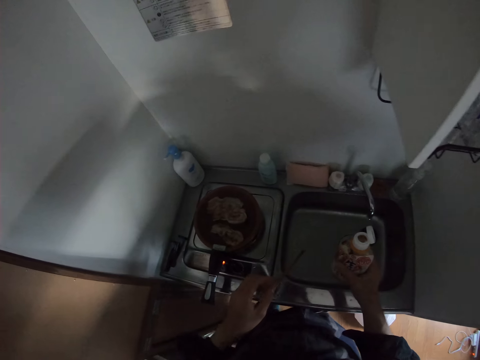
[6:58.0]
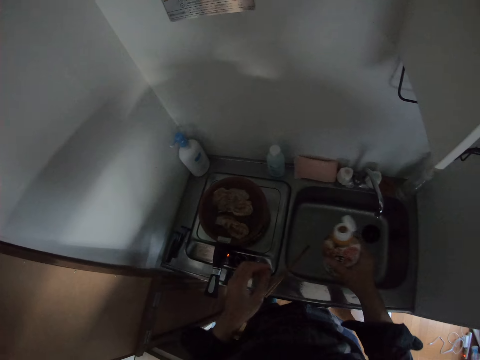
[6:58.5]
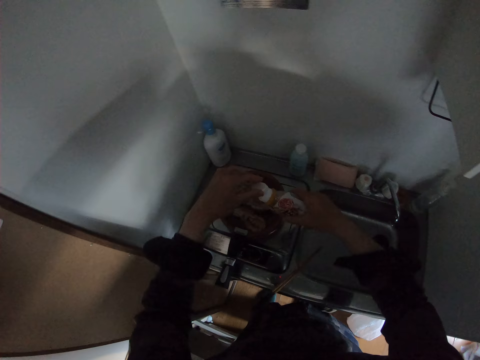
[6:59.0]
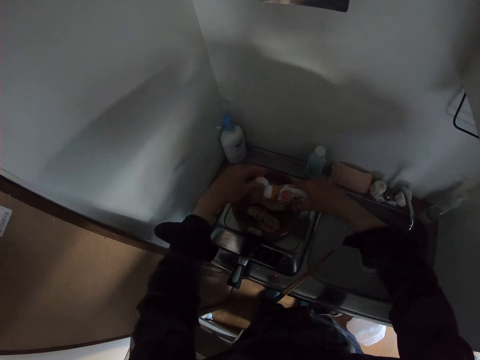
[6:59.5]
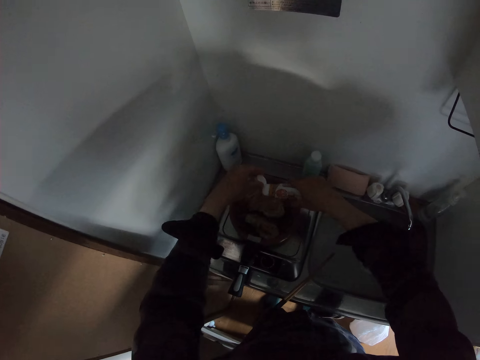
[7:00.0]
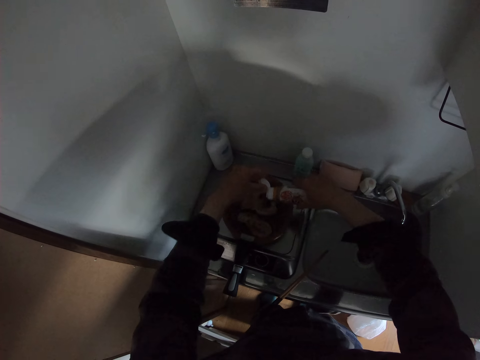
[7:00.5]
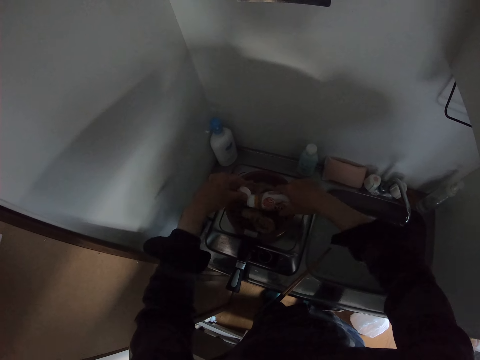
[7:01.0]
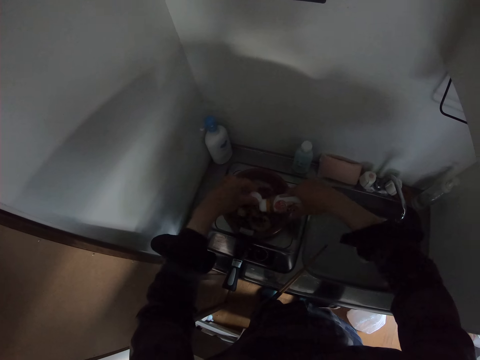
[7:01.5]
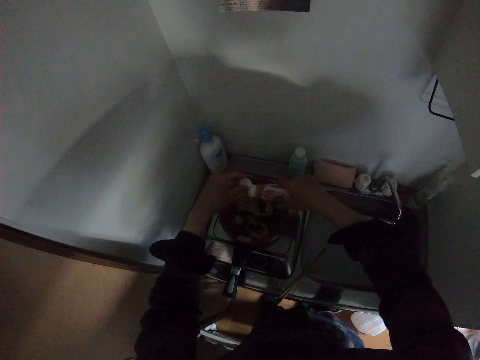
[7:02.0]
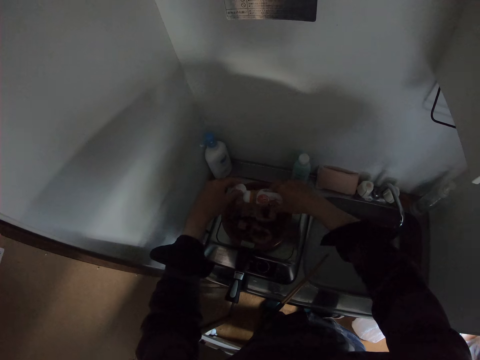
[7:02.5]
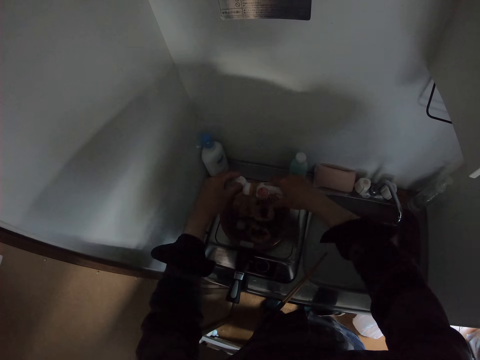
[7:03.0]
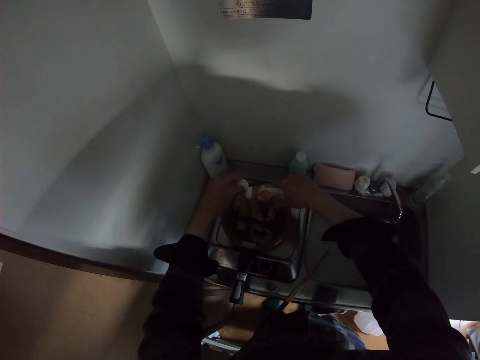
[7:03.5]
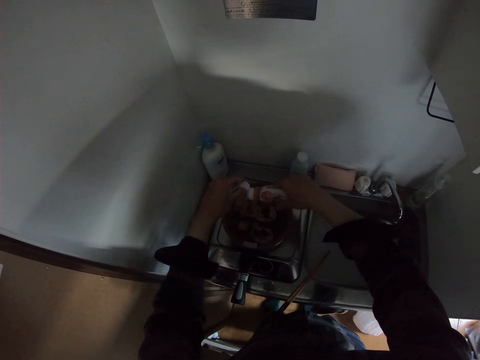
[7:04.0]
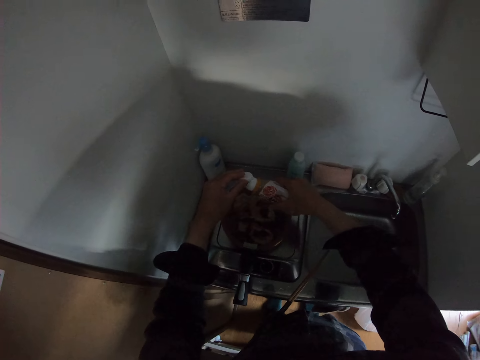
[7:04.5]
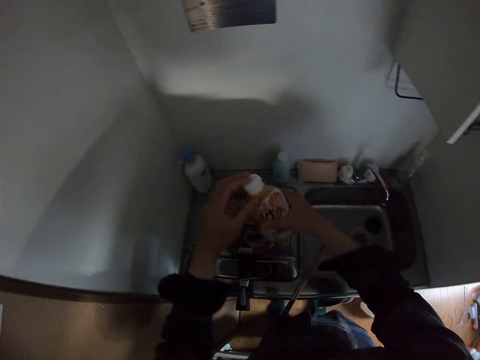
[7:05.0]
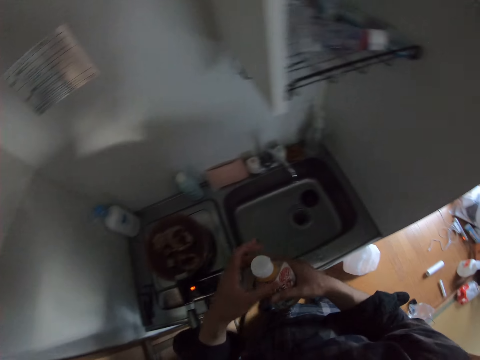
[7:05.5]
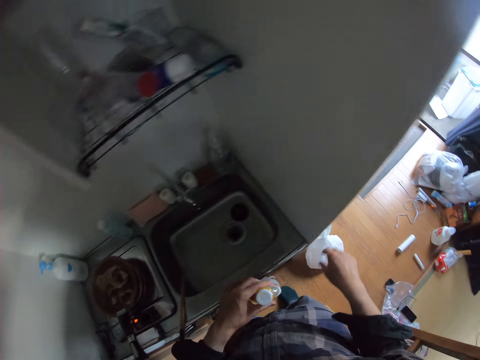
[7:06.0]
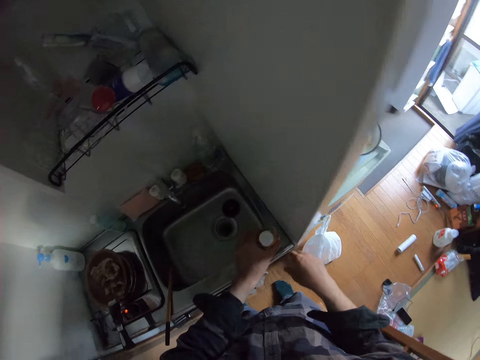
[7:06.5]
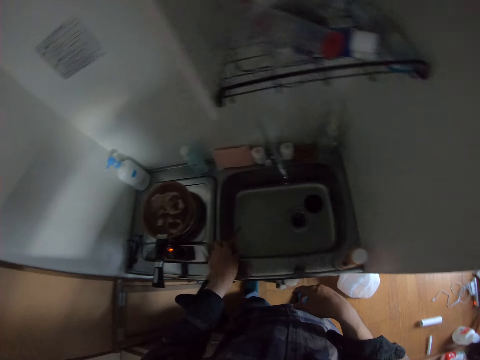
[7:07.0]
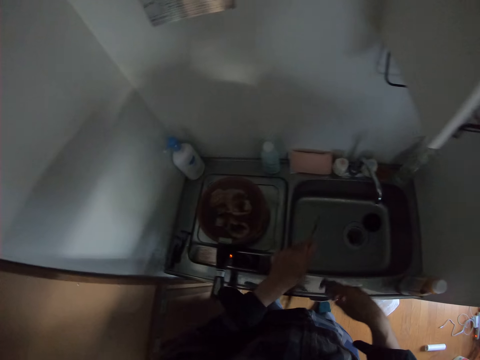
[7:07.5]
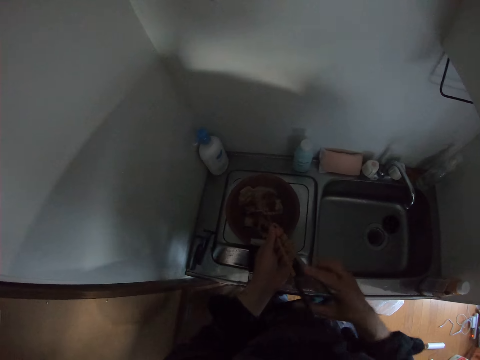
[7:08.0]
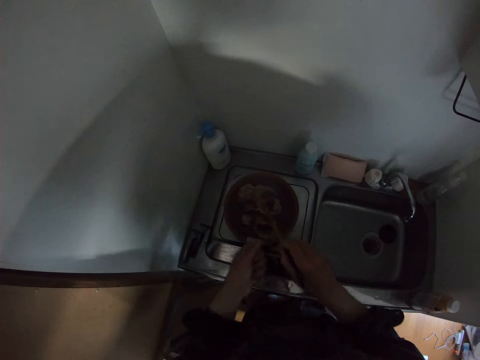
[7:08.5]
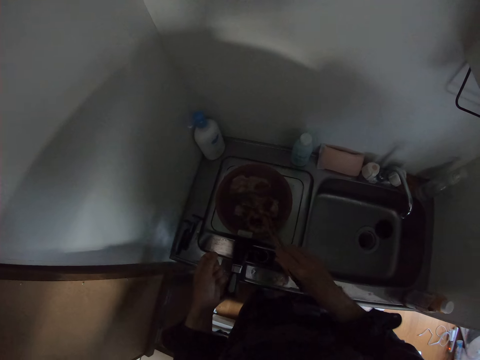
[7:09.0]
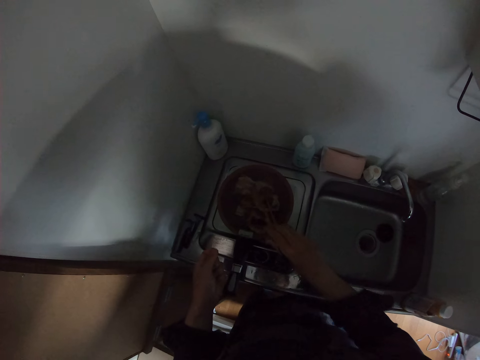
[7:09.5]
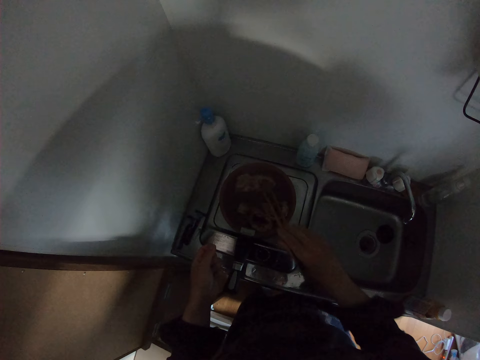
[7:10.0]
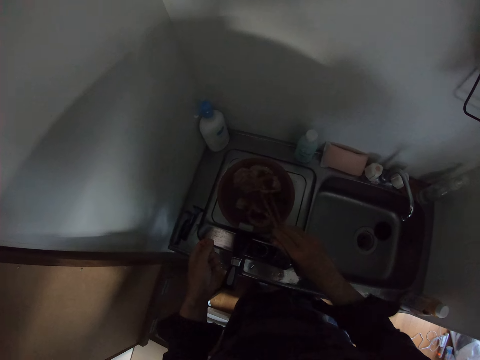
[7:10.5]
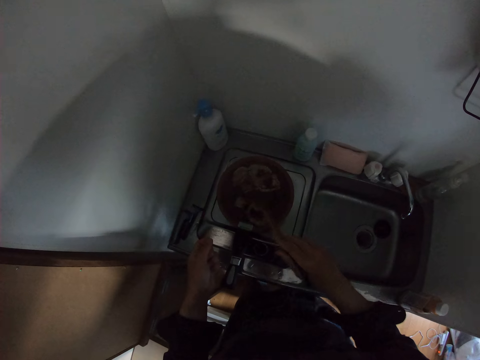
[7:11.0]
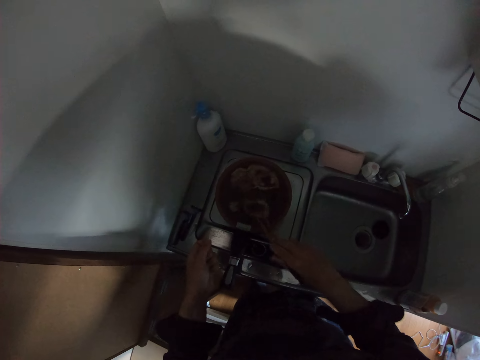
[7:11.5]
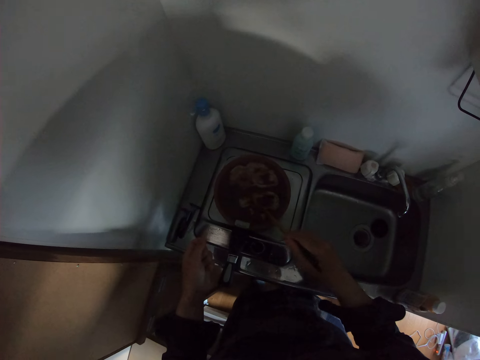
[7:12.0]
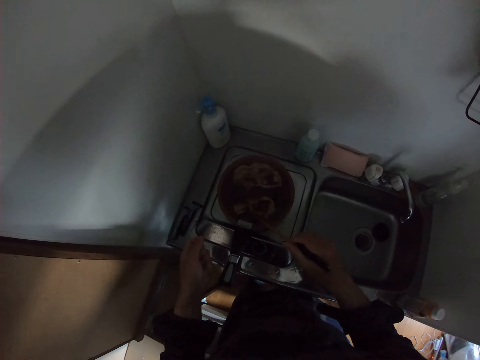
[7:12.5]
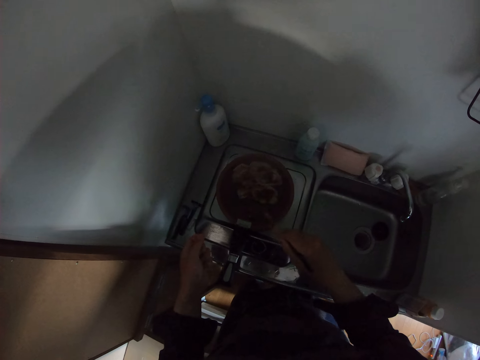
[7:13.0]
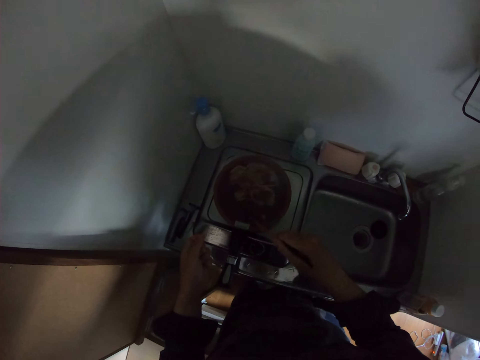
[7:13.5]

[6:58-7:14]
The camera wearer pours spice or soy sauce into the meat on the fry pan. They close the spice bottle, drop the spice bottle on the sink, and take the chopsticks. They move the salmon with the chopsticks.

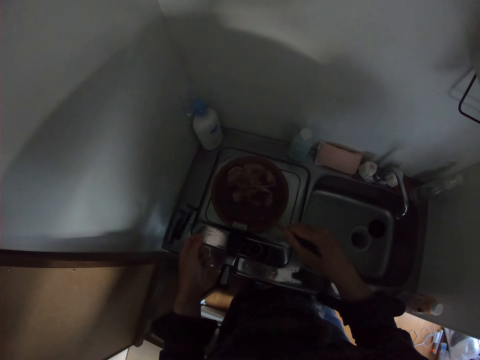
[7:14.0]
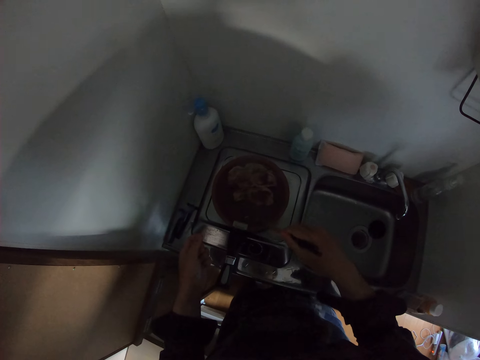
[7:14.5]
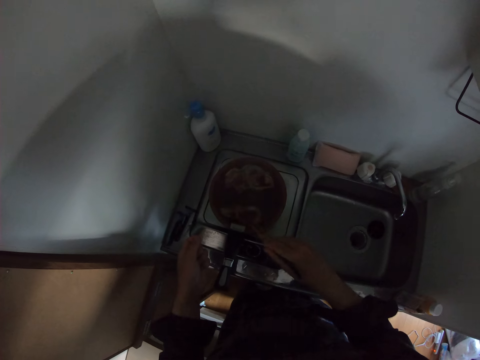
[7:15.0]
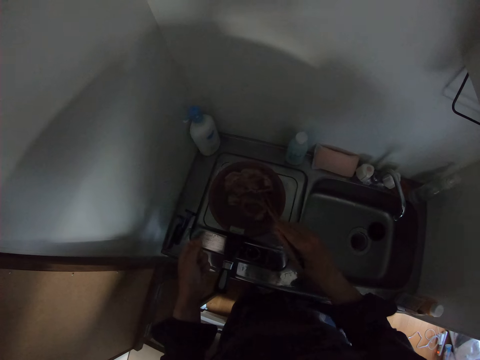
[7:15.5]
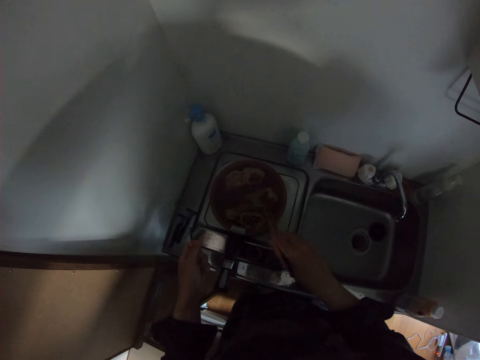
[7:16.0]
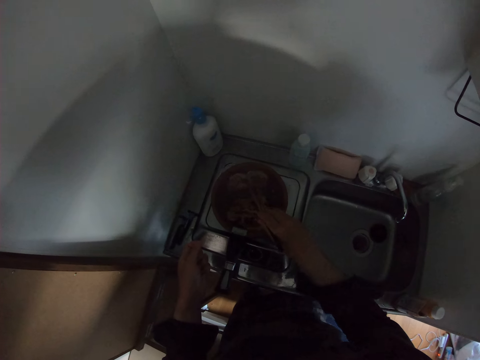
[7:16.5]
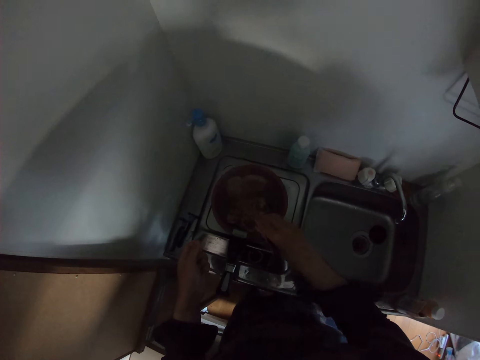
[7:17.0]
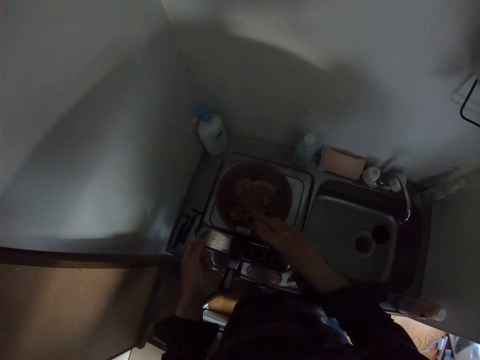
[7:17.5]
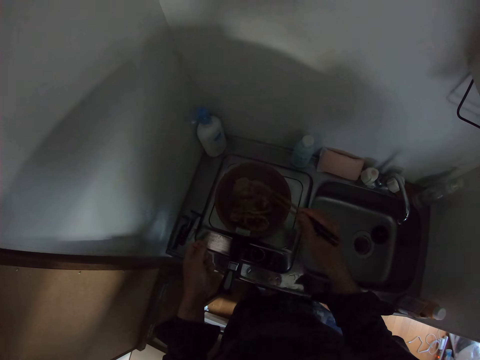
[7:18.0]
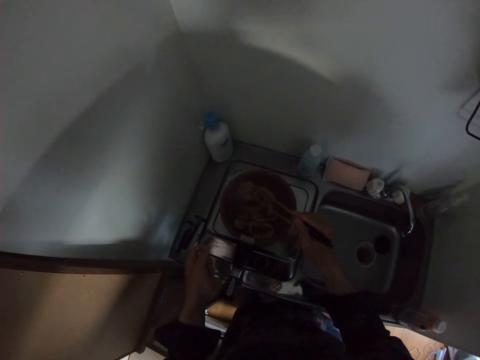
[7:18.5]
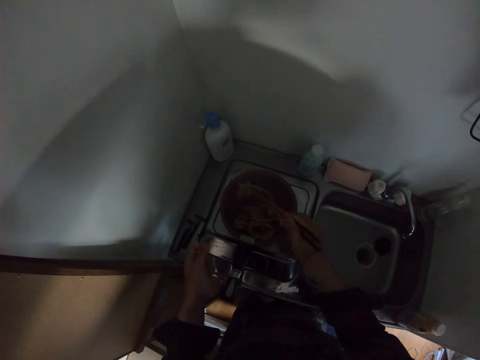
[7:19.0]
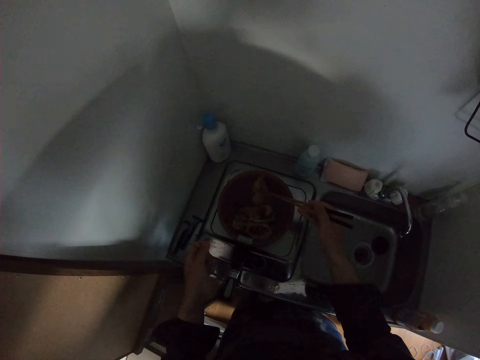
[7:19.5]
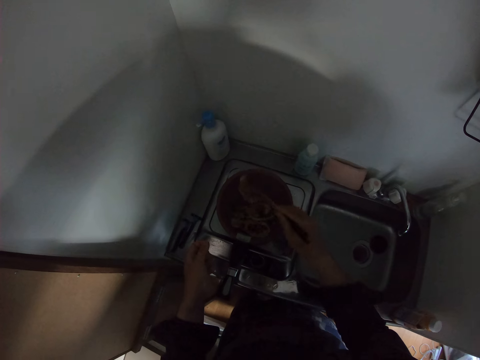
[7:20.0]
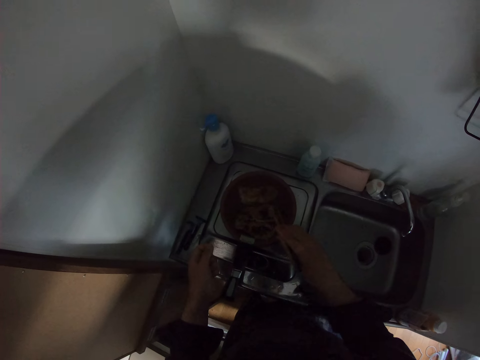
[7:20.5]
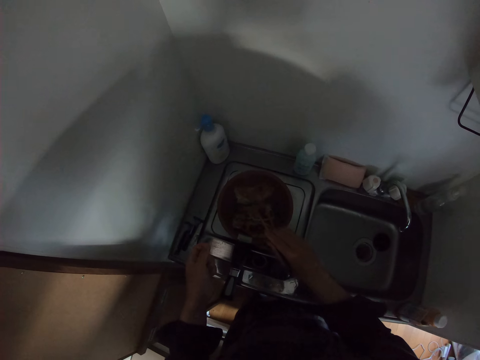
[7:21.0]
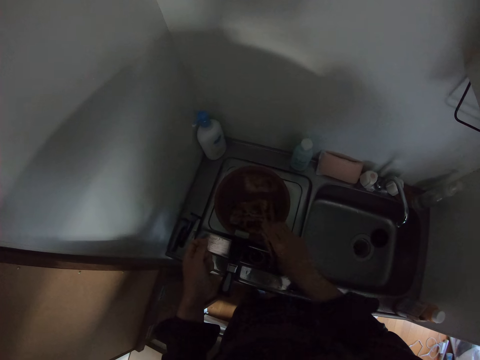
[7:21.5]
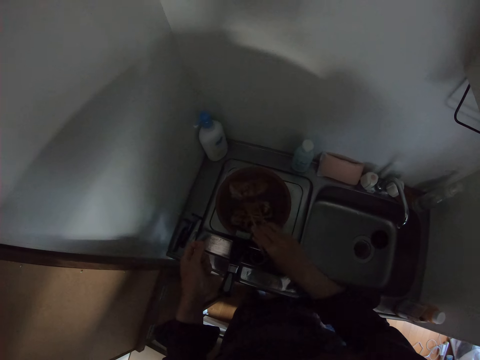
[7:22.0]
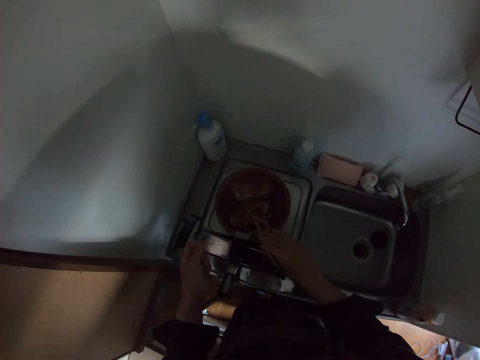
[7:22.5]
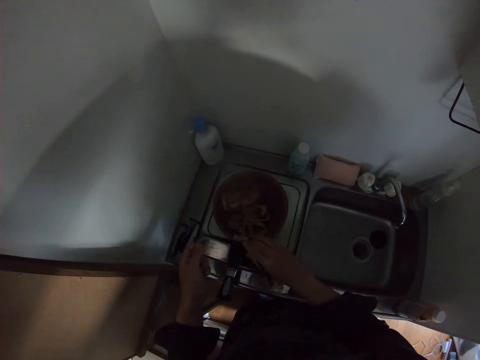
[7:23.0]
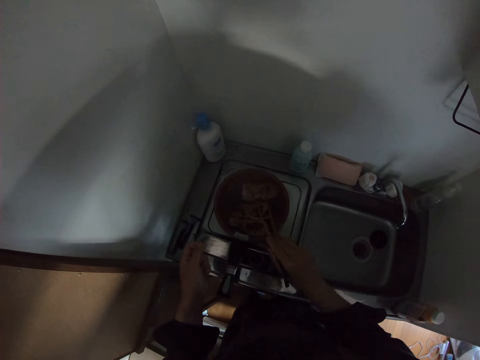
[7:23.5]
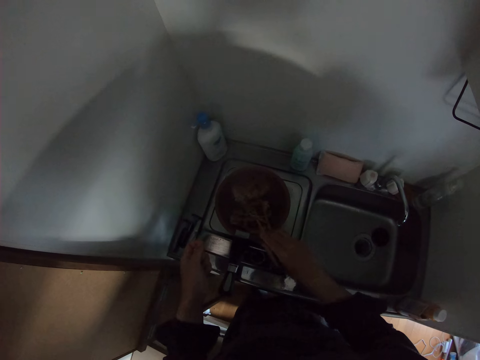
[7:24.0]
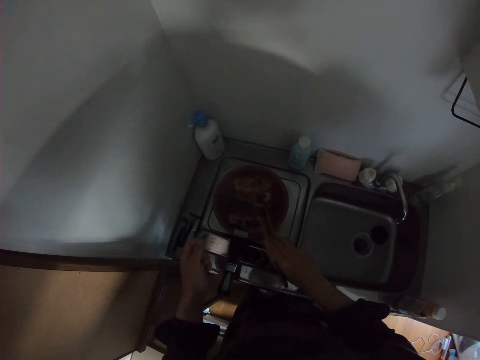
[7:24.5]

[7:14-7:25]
The camera wearer turns the salmon. They move the salmon with the chopsticks.
